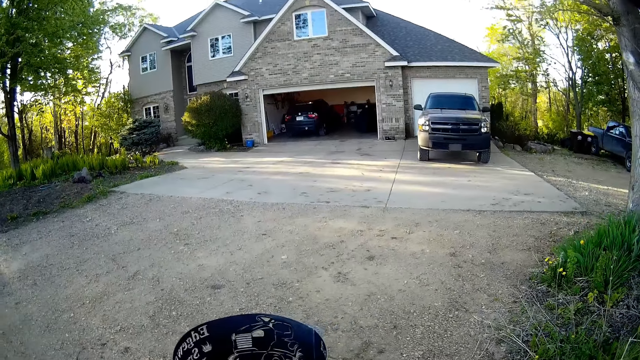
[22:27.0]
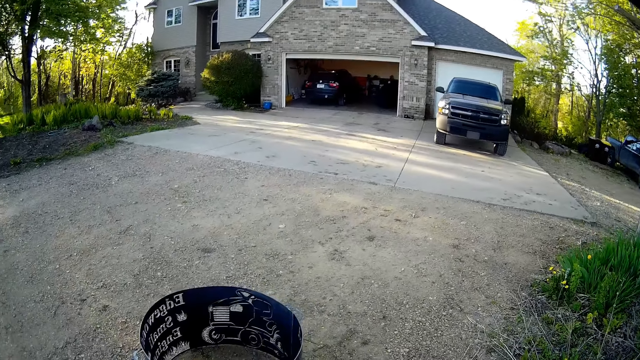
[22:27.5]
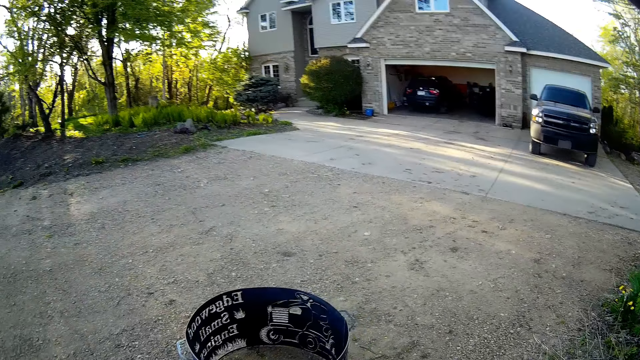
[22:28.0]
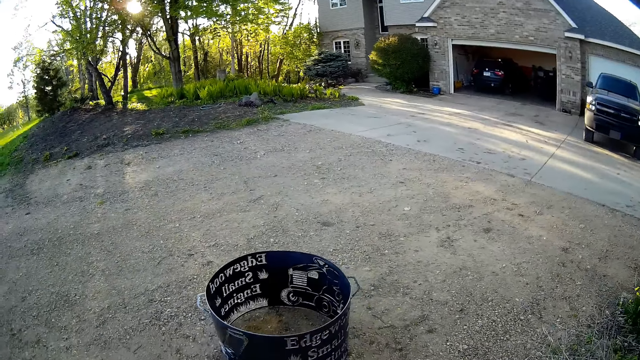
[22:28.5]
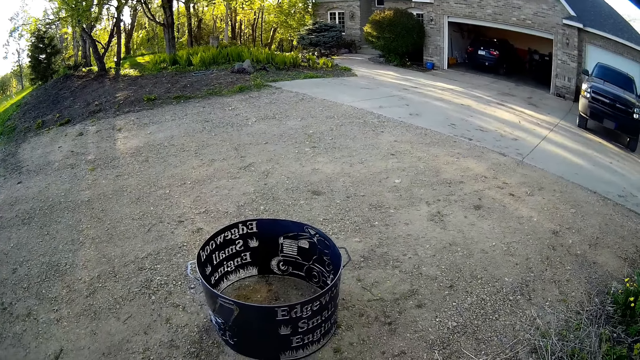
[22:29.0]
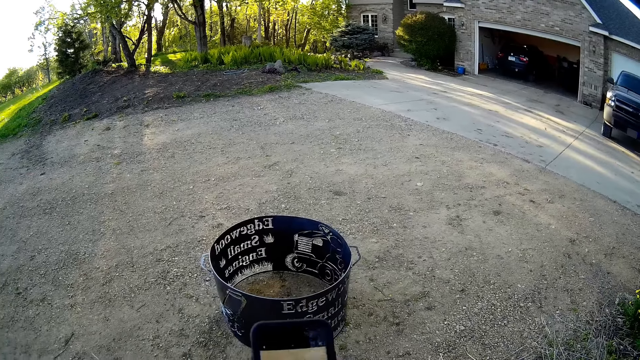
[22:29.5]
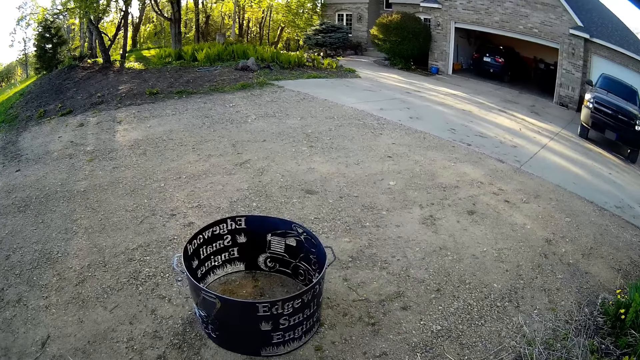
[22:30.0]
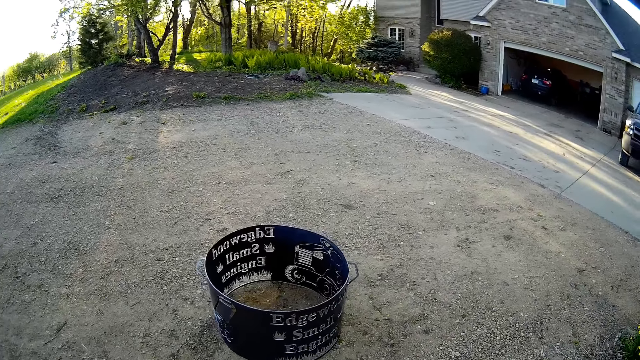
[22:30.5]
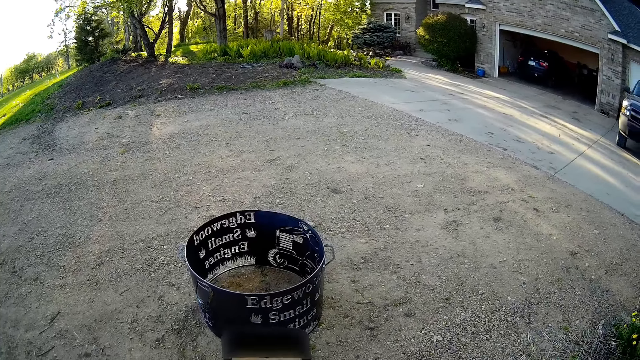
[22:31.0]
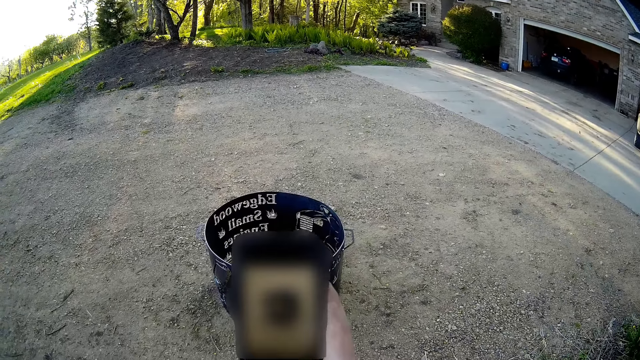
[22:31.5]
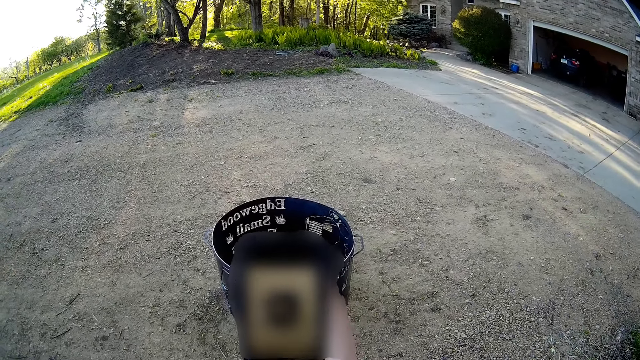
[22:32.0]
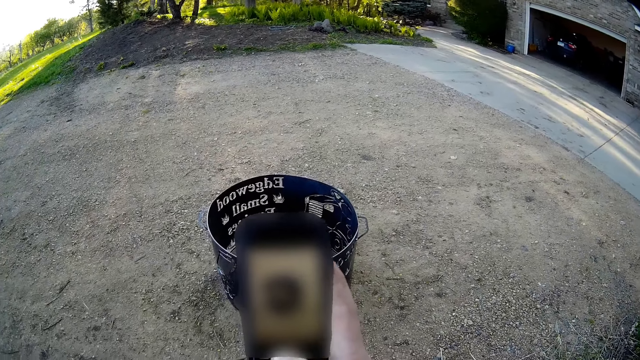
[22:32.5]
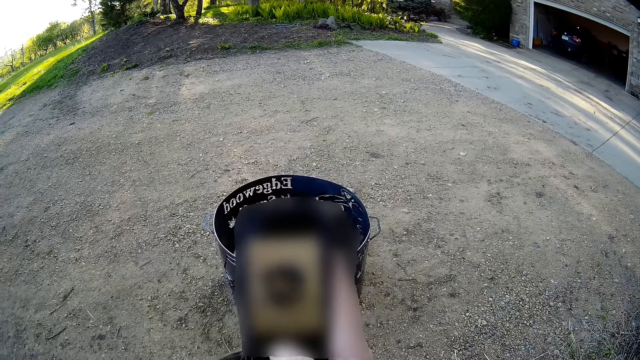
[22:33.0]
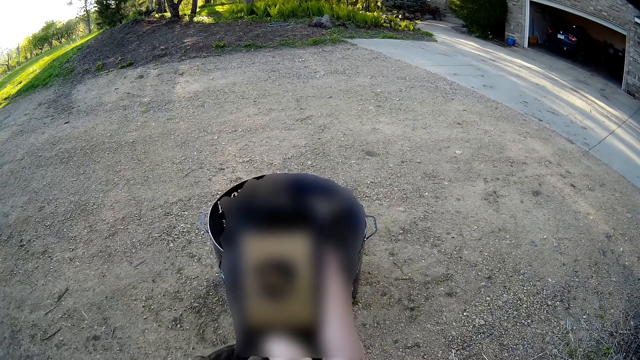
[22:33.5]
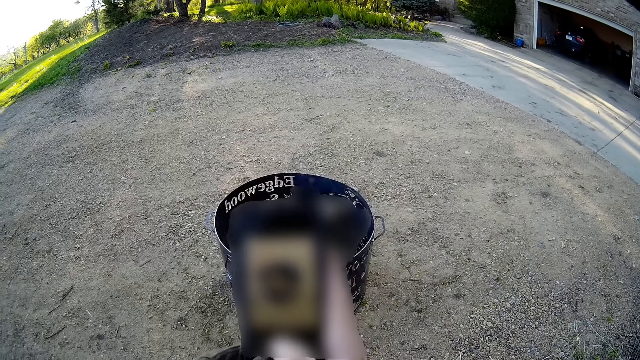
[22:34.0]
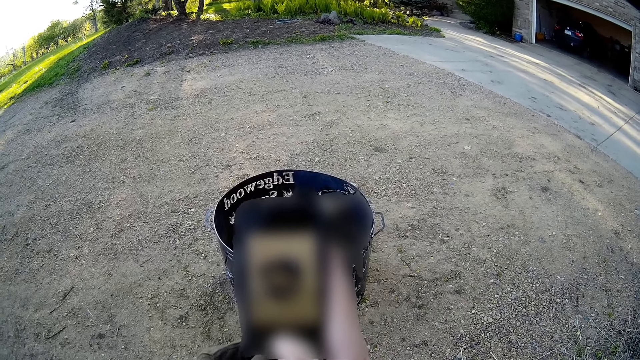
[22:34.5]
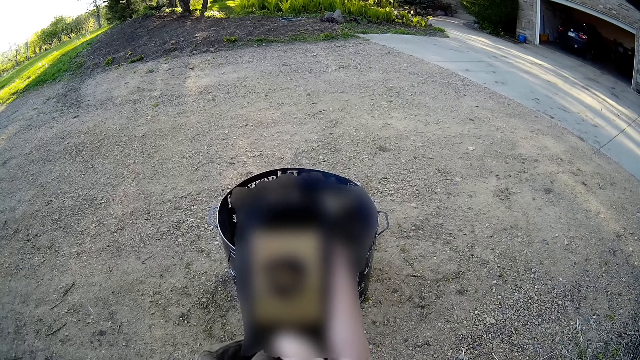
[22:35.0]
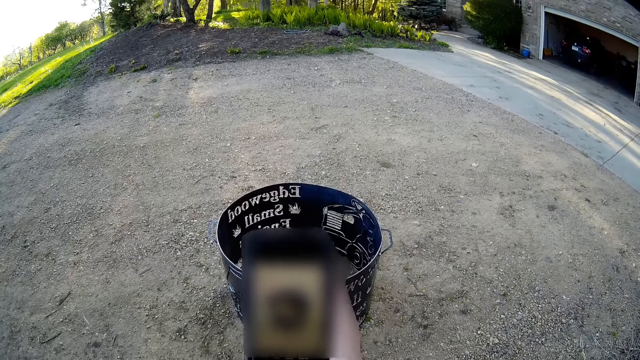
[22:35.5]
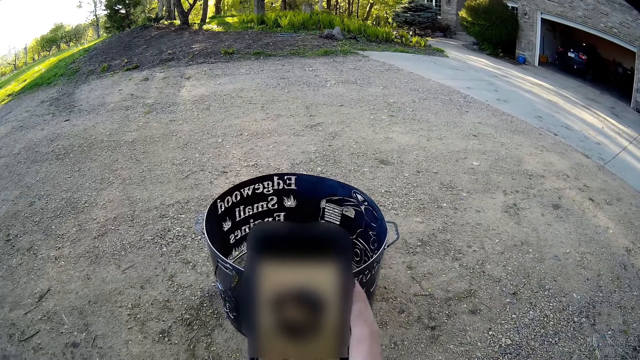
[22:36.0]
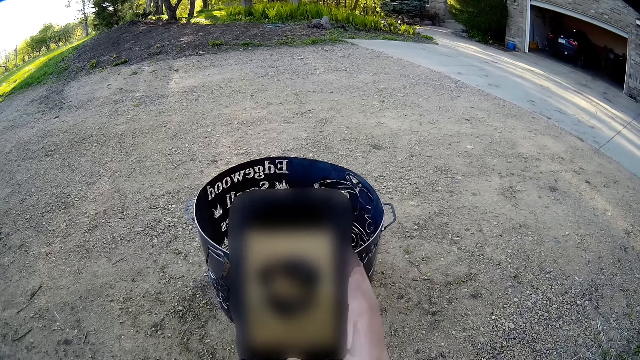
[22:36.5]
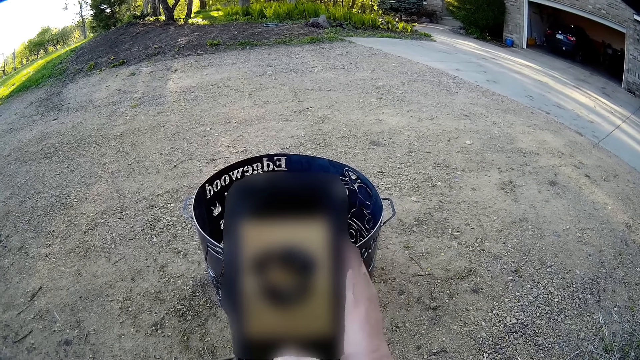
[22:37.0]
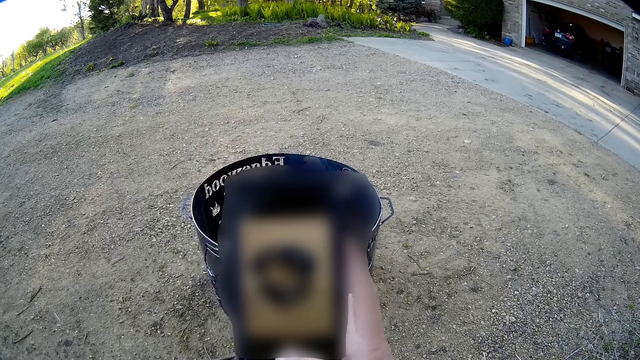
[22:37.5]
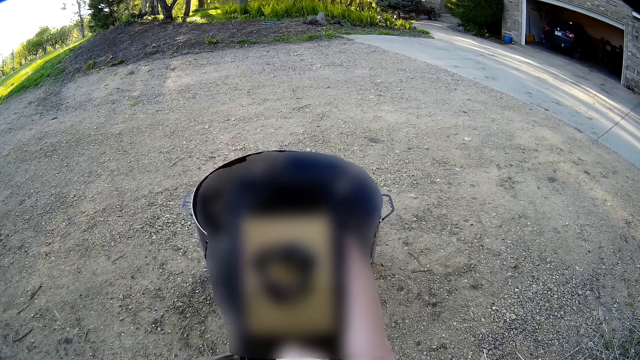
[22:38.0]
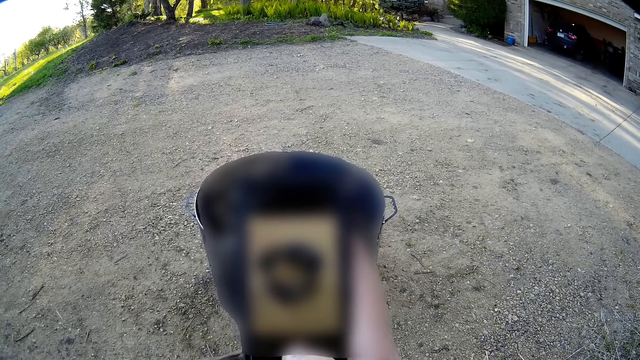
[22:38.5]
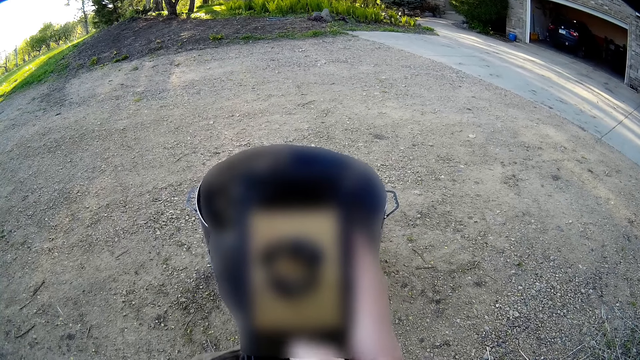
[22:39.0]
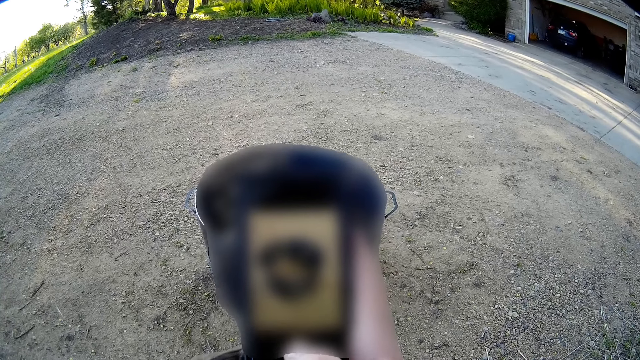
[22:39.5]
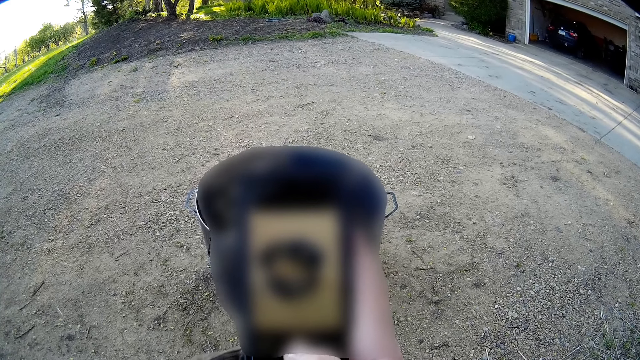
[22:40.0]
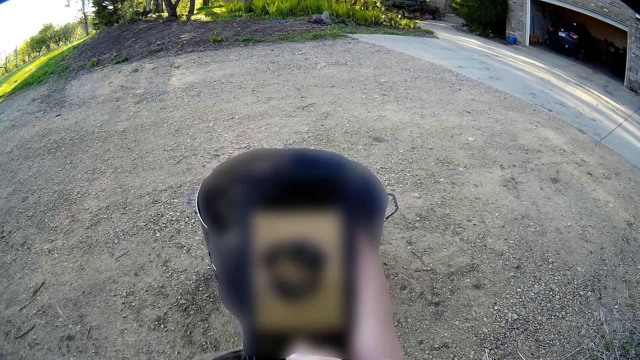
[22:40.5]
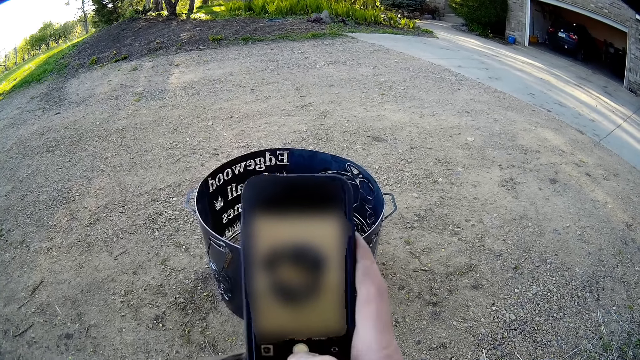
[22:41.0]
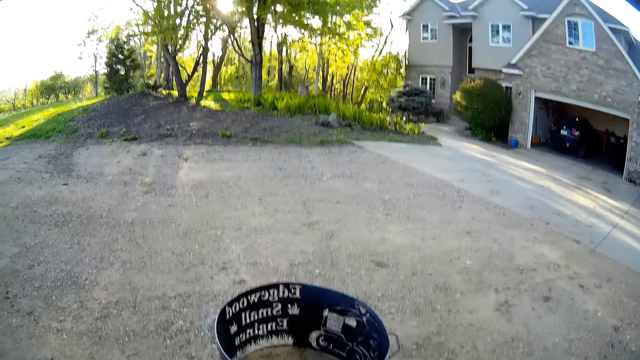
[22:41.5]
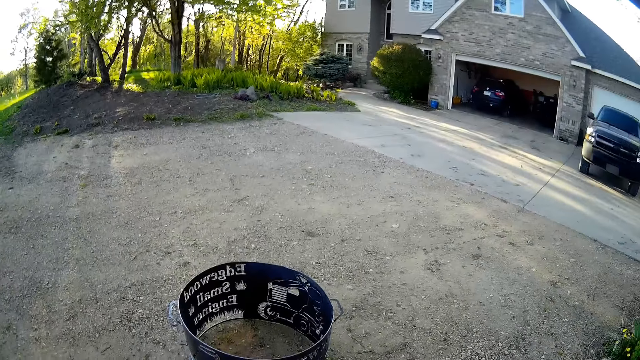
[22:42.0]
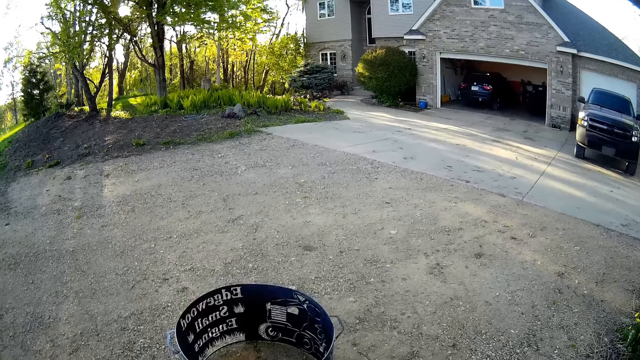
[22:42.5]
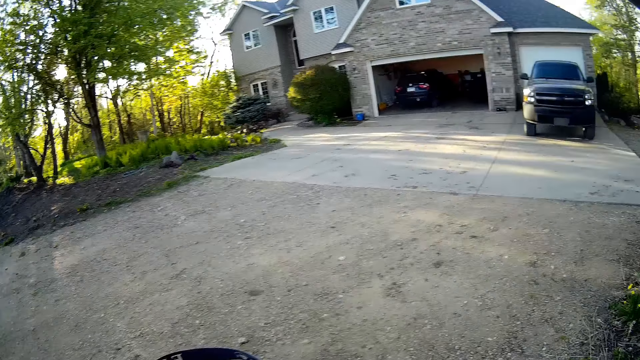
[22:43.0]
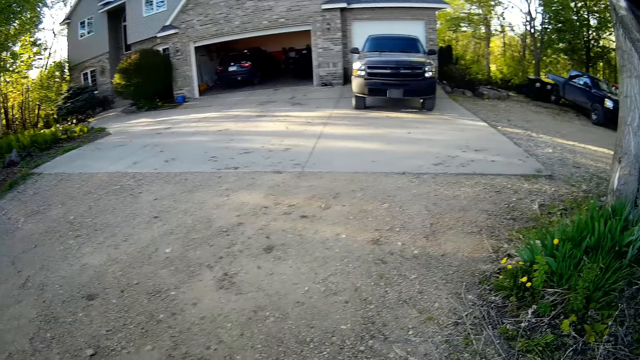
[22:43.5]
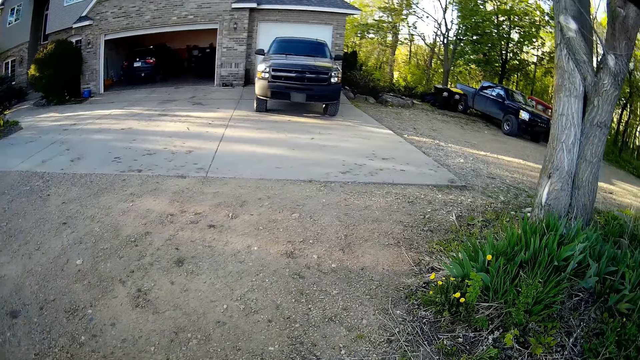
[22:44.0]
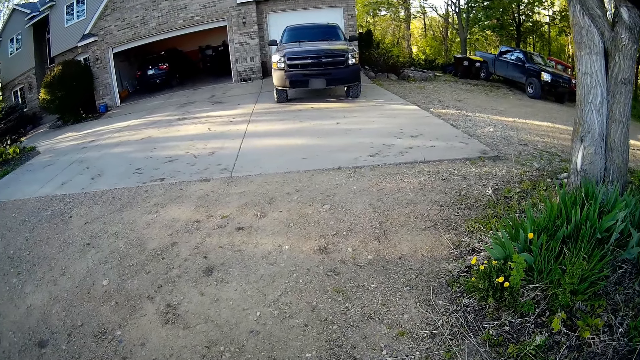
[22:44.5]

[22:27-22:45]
The camera wearer walks closer to the drum. He takes a photo with the cell phone. He takes a picture of the metal piece with the phone in his right hand.
